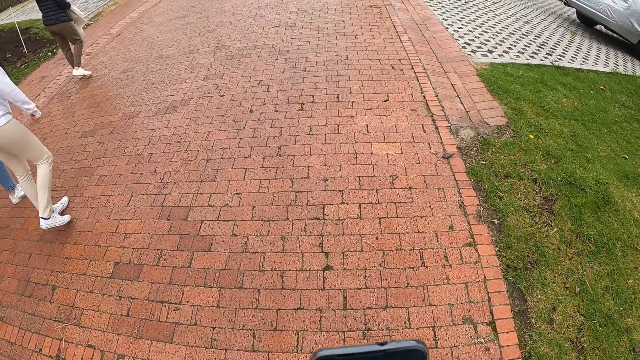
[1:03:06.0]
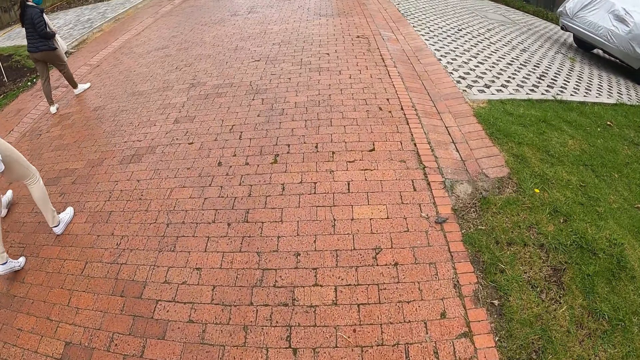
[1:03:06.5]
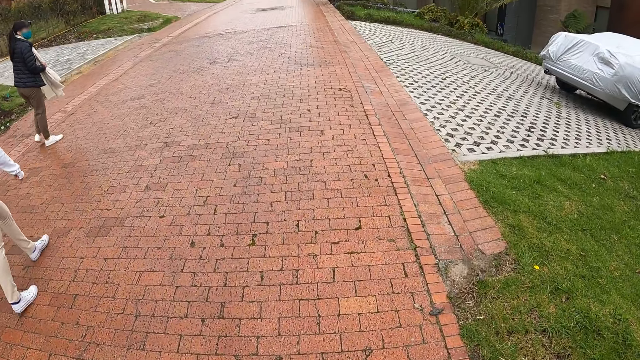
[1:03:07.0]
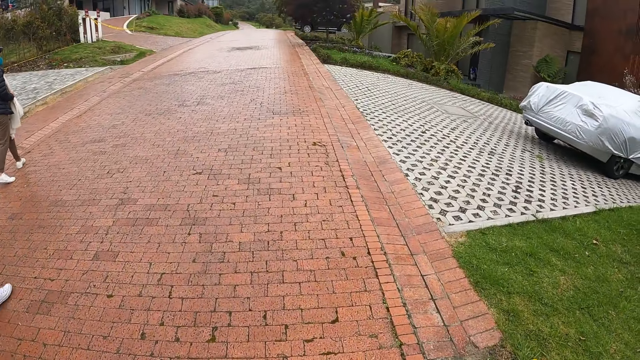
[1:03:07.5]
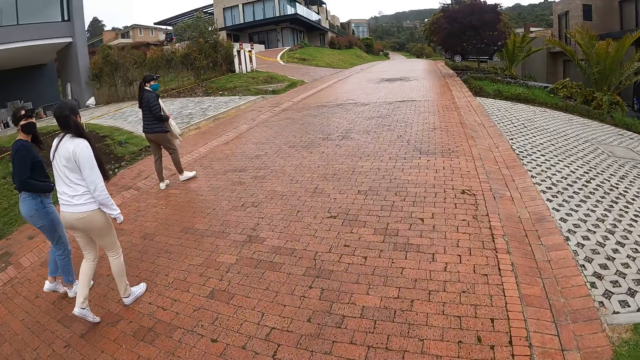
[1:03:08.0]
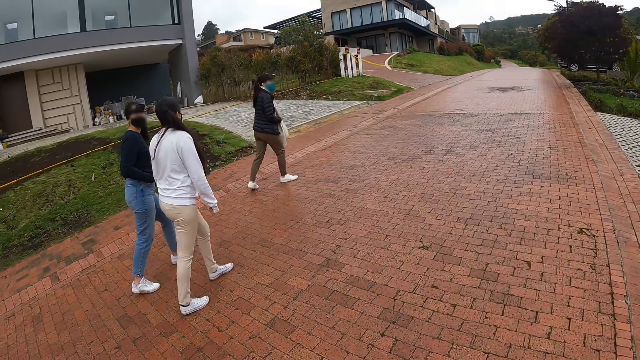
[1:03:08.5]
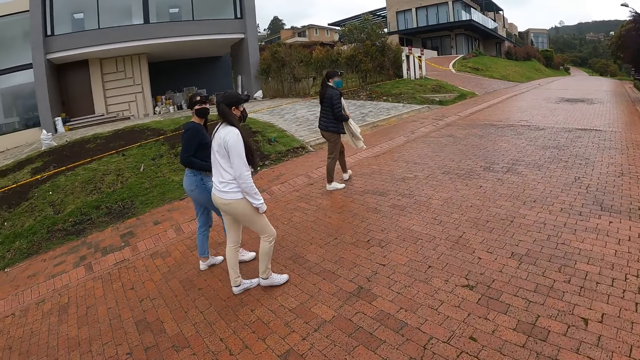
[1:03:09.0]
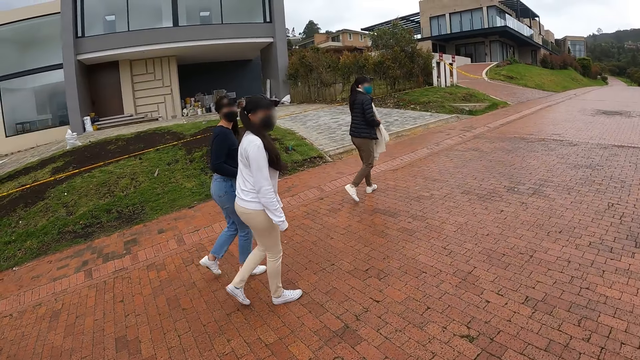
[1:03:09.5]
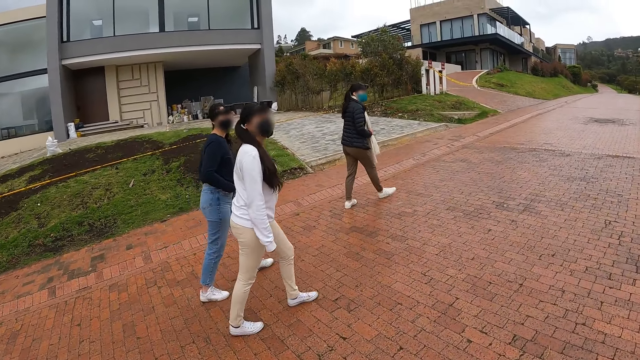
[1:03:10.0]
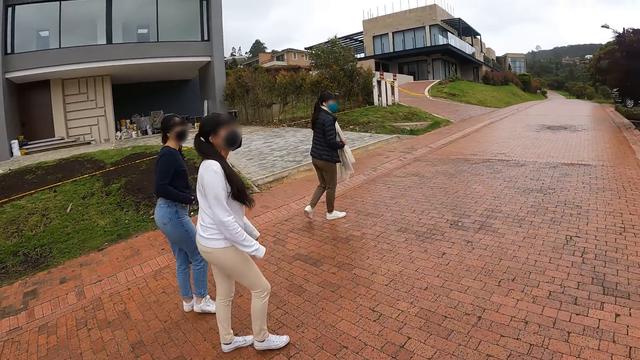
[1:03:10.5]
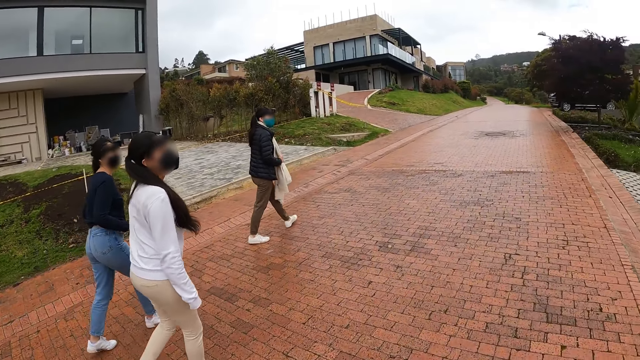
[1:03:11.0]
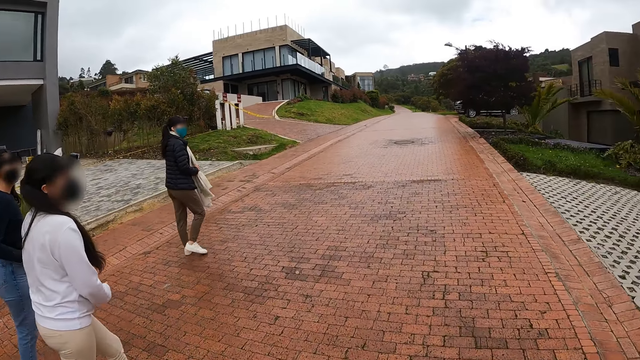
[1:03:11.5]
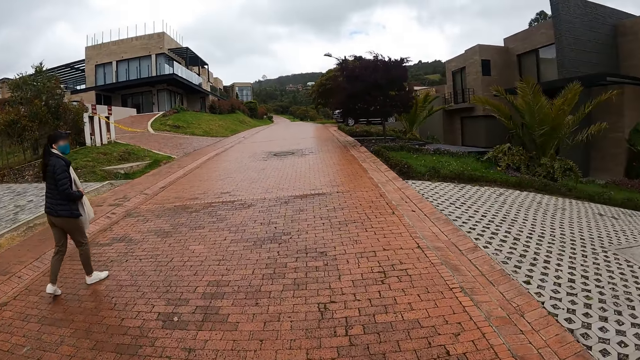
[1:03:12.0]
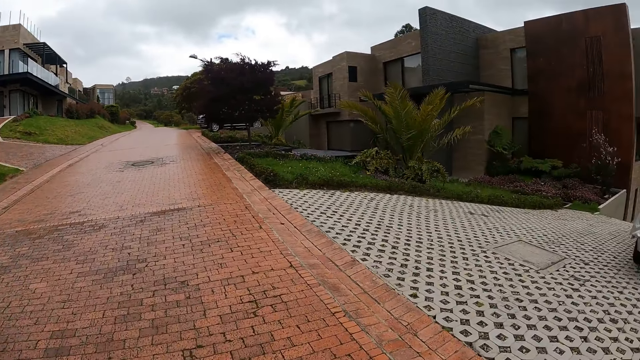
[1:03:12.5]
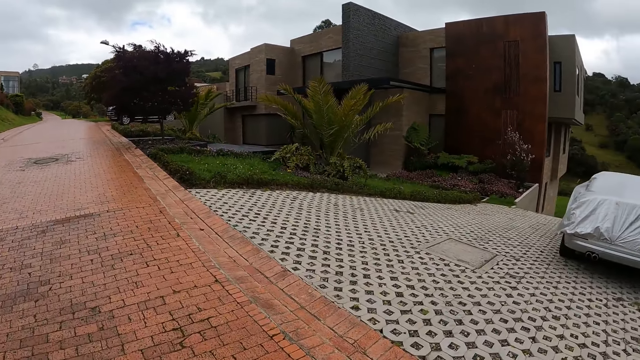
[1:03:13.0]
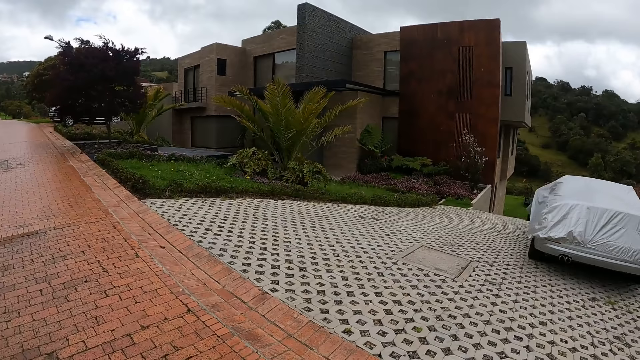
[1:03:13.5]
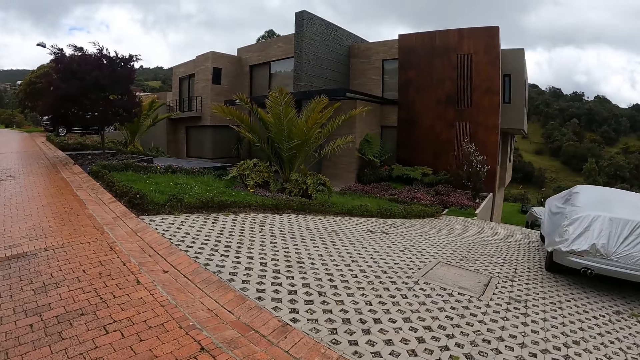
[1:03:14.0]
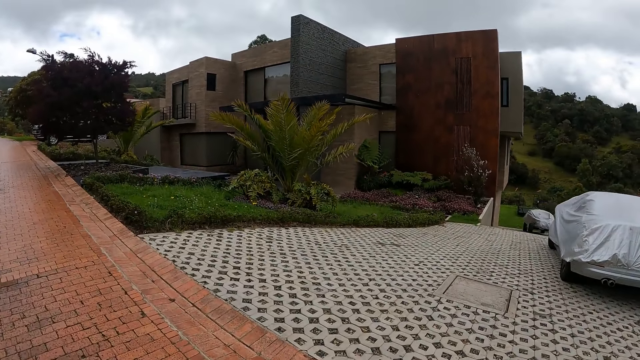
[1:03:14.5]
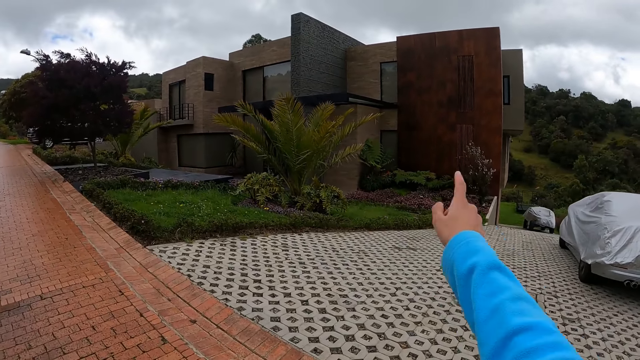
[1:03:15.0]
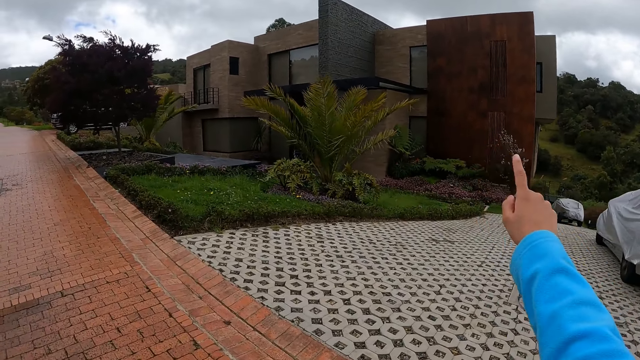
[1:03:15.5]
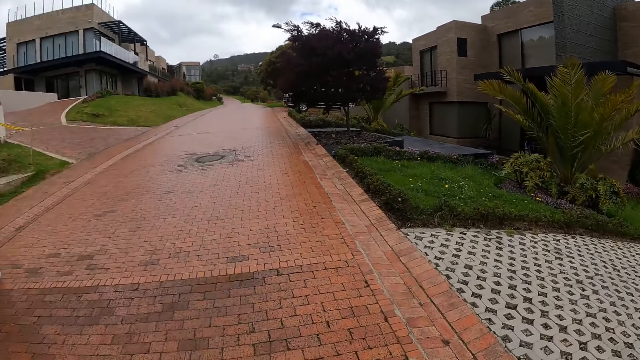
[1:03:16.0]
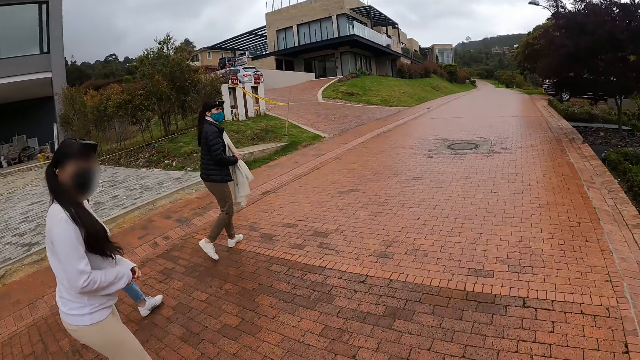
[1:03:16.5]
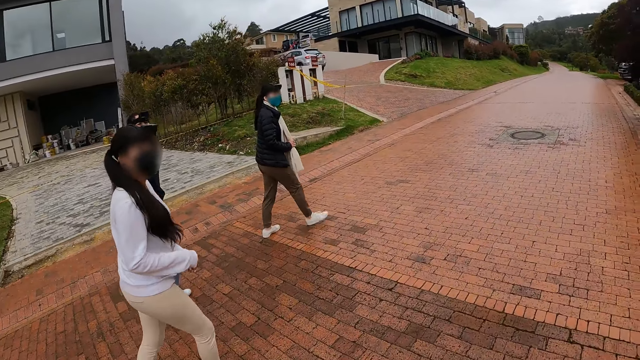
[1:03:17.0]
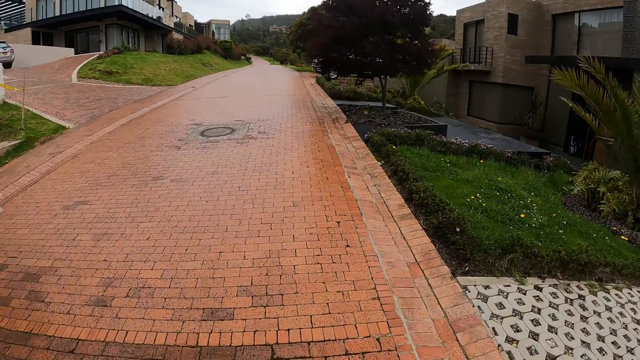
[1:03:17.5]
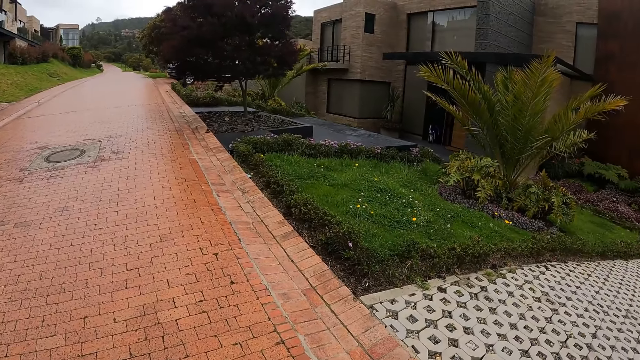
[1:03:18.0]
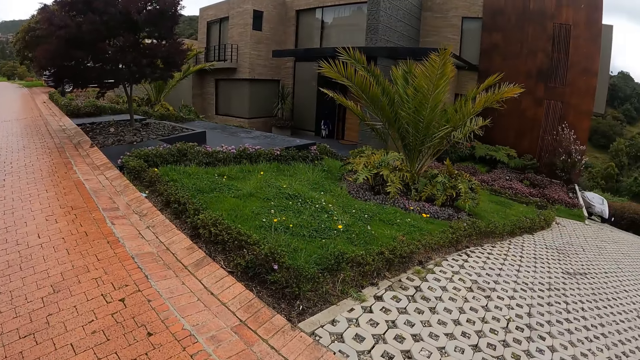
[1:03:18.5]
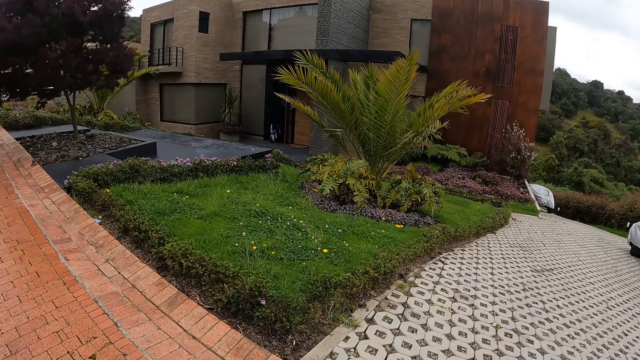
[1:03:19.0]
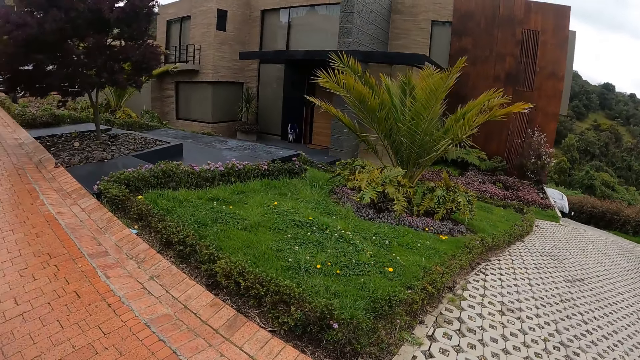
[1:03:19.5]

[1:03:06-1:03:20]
The camera wearer walks outside. She points at a house with her right index finger. She walks along the pavement.

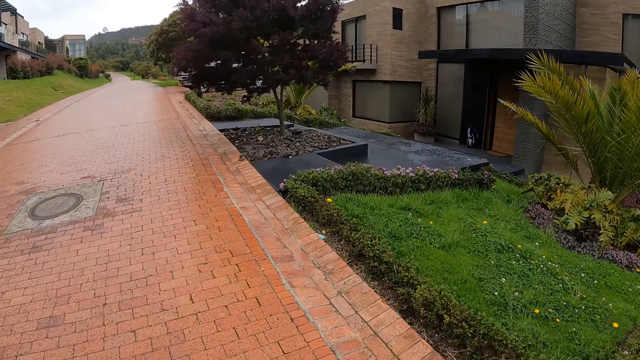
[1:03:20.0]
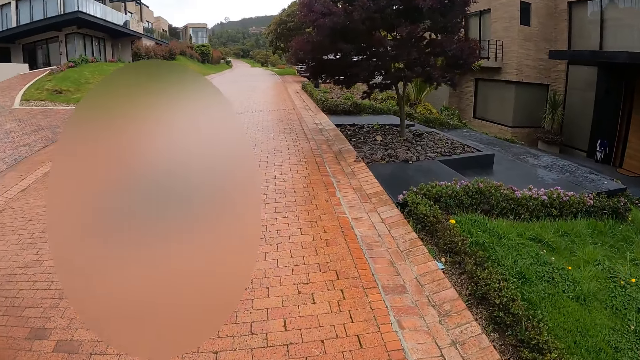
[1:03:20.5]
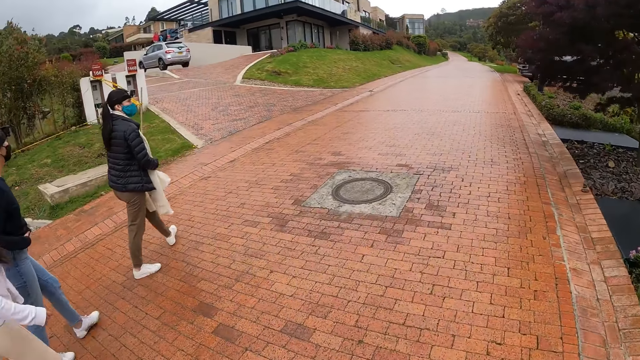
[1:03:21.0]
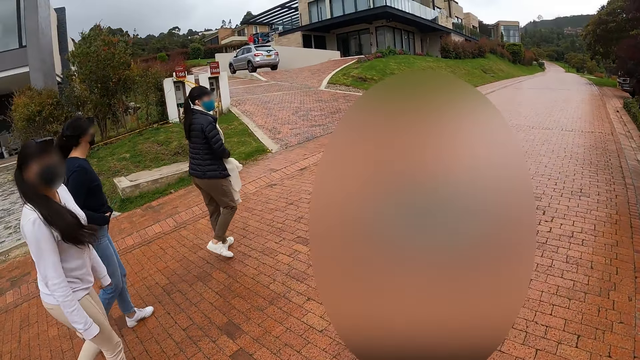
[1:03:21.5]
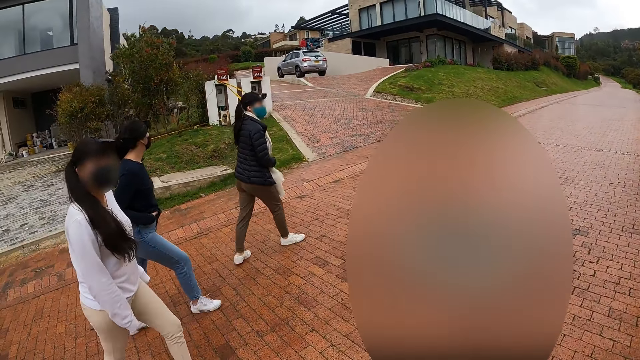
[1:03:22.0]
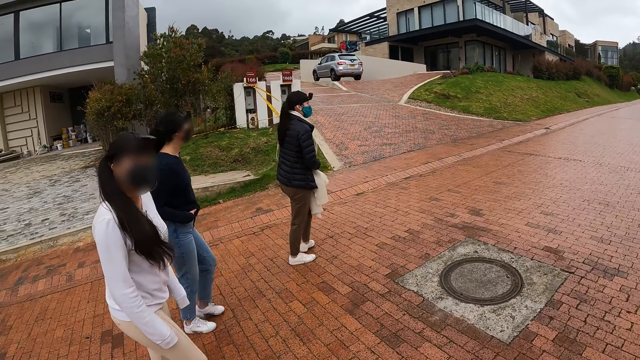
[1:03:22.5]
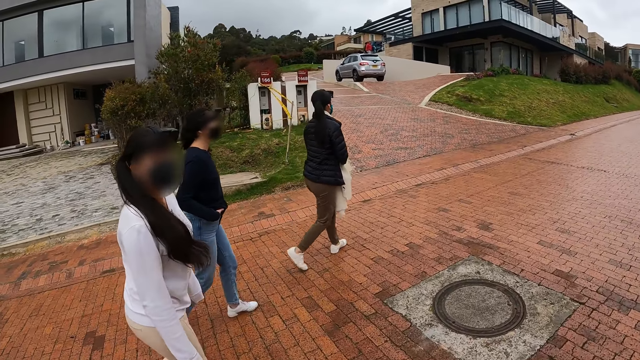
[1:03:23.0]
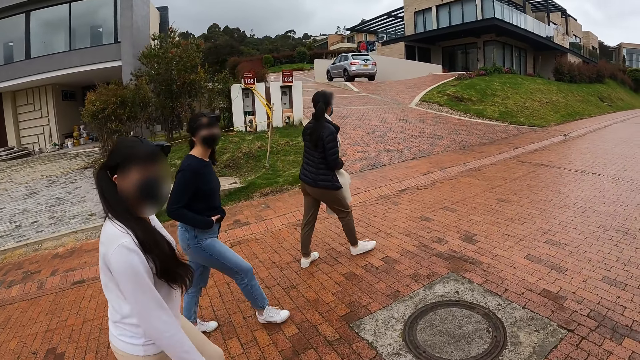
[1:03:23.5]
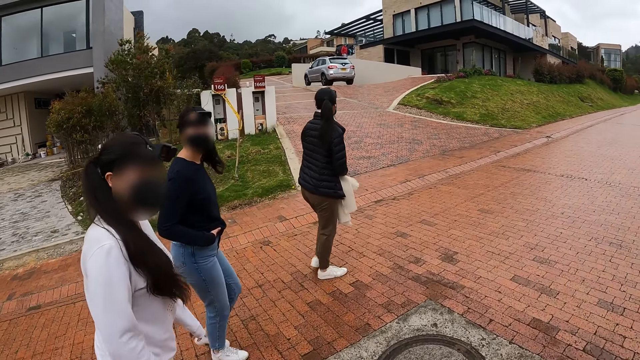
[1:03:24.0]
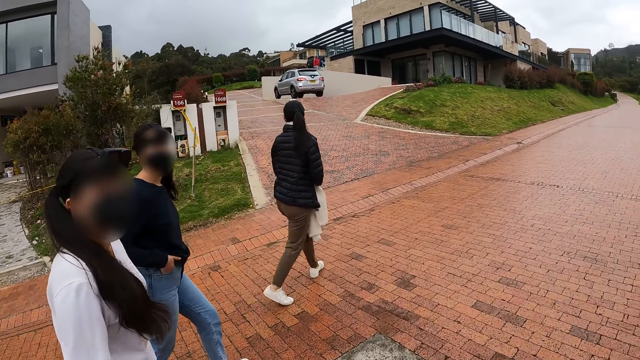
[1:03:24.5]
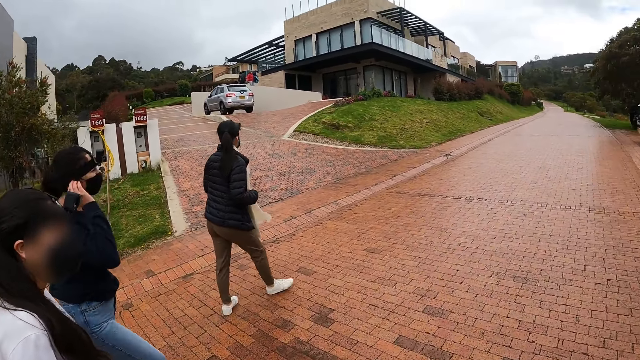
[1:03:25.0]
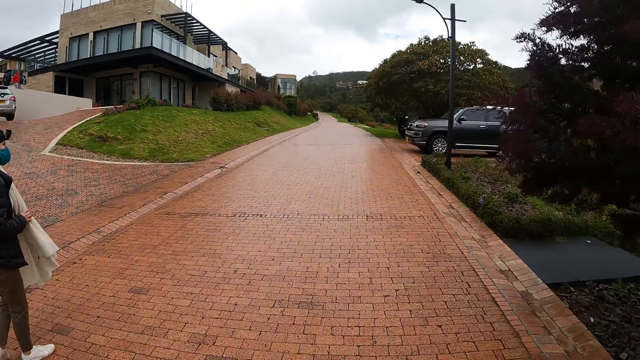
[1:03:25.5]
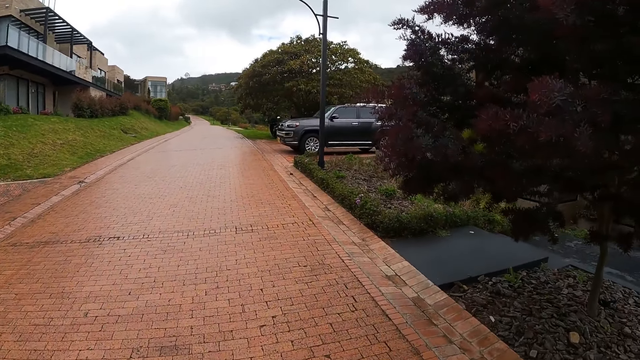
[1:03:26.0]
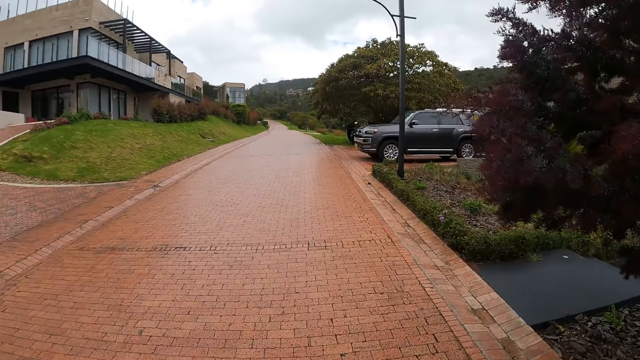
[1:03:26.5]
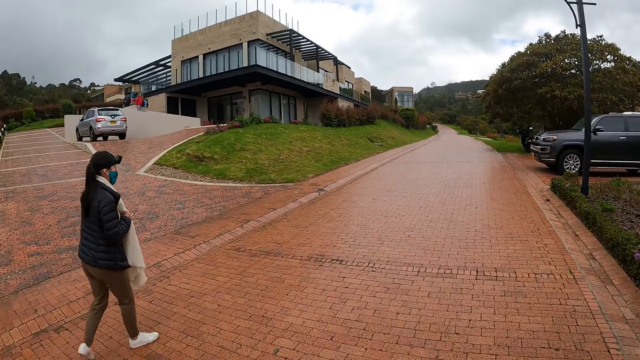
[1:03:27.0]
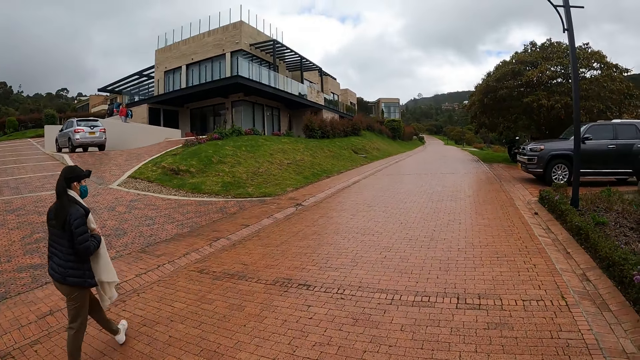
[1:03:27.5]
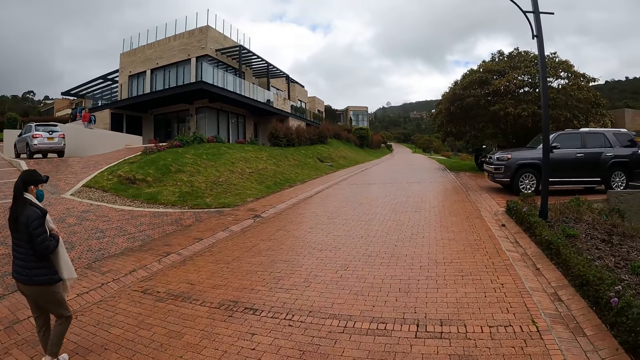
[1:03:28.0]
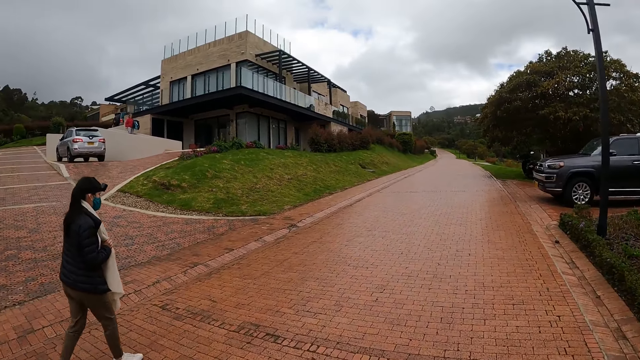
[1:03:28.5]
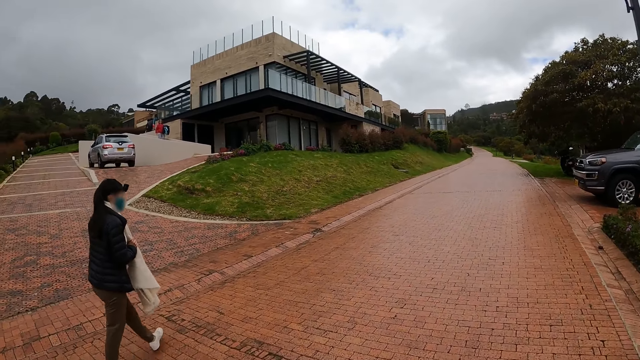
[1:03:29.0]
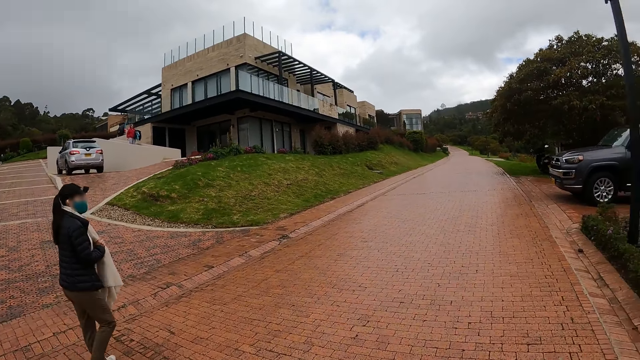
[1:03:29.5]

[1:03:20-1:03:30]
The camera wearer looks around the area.
